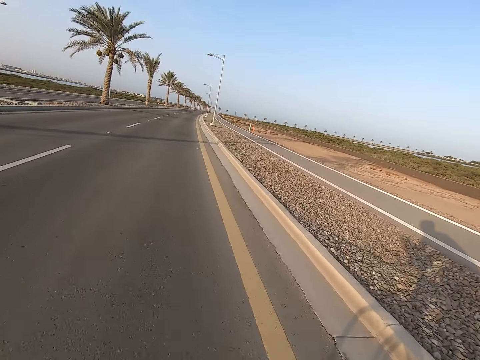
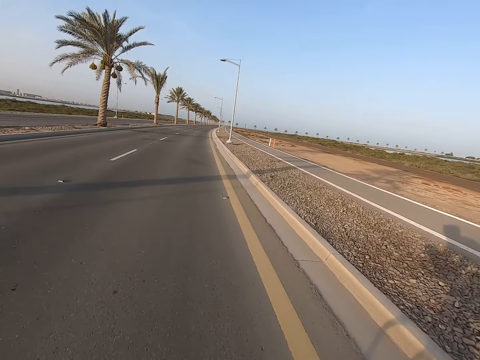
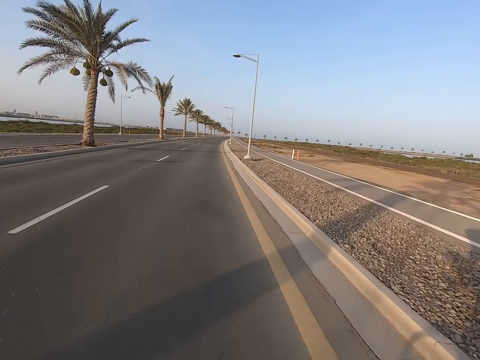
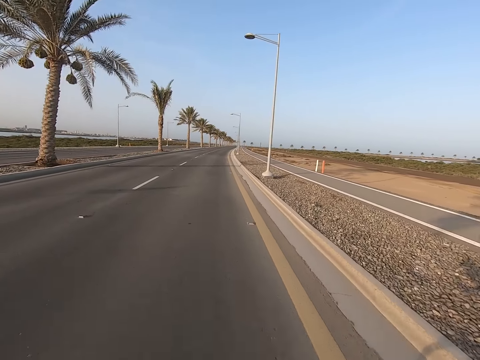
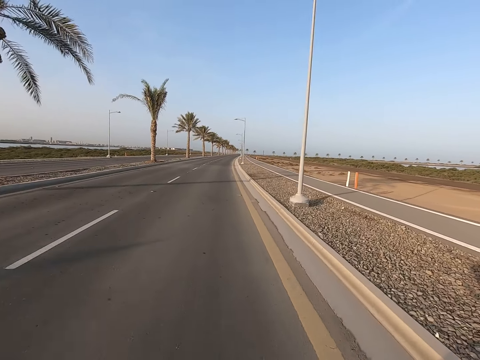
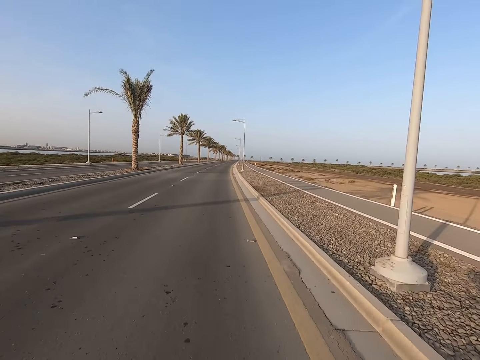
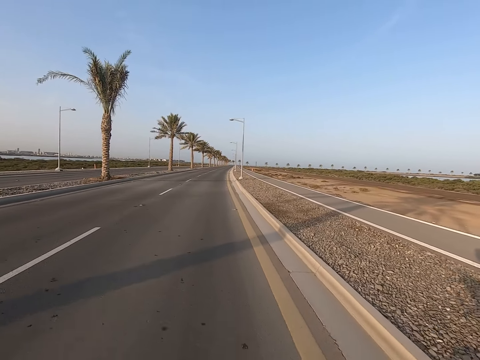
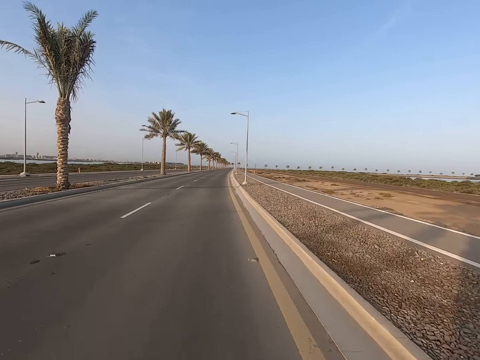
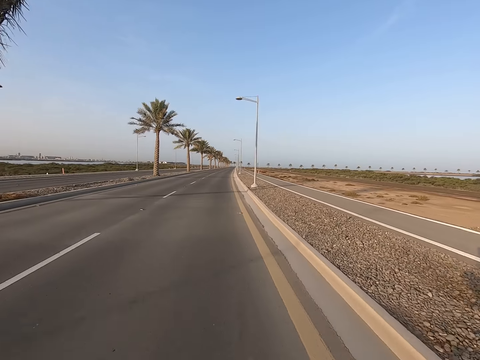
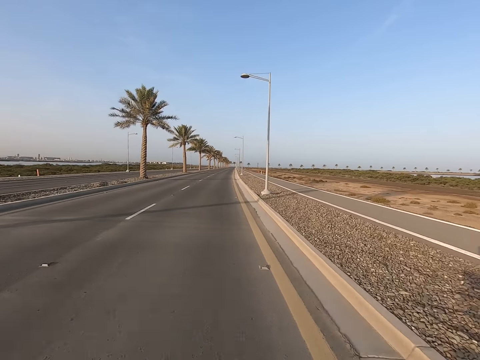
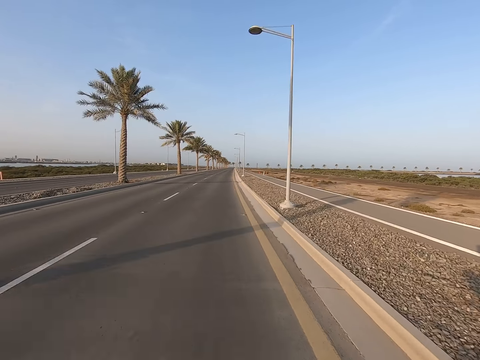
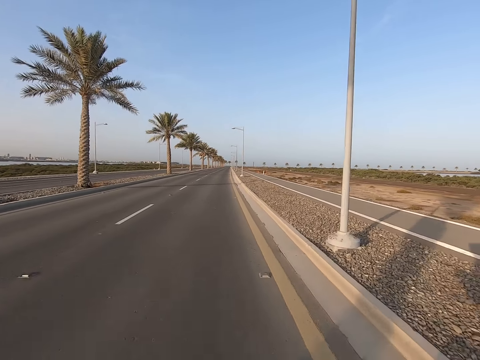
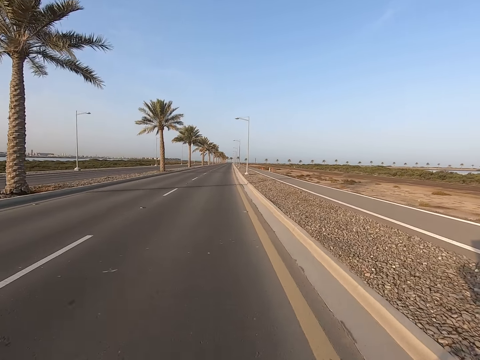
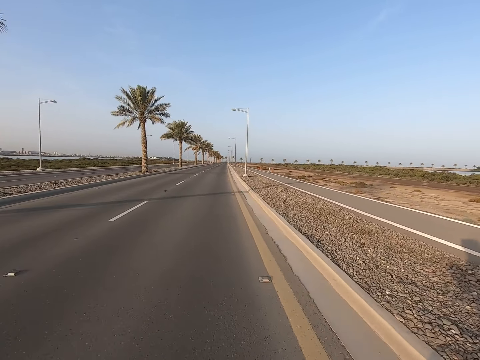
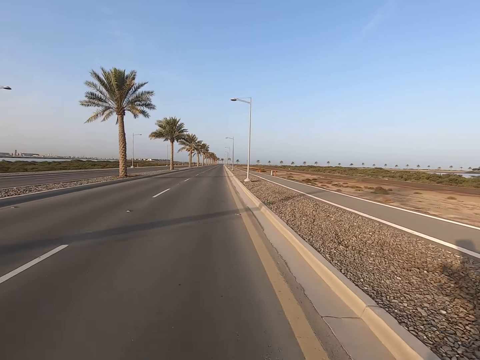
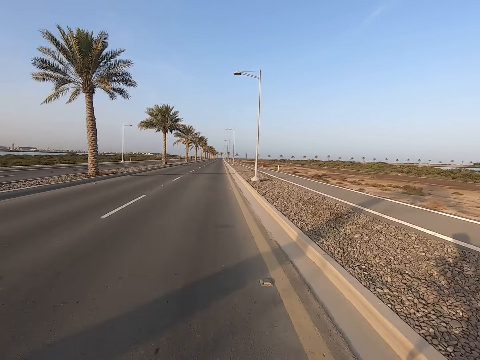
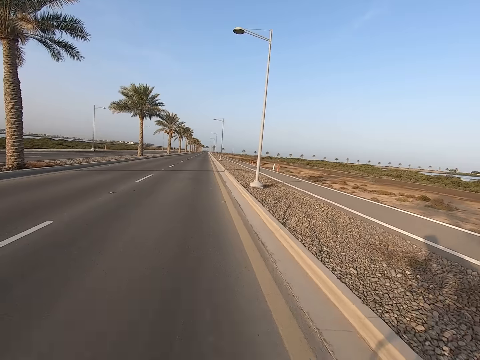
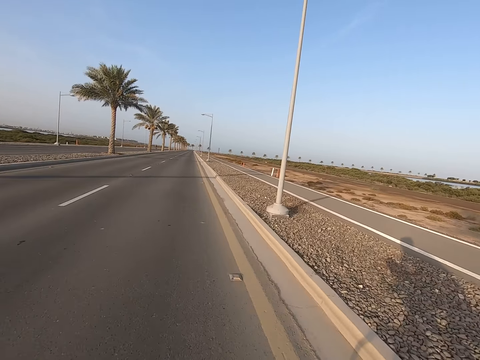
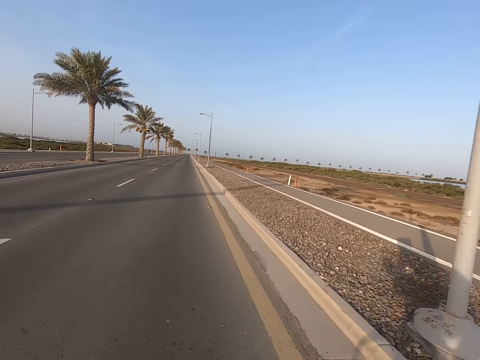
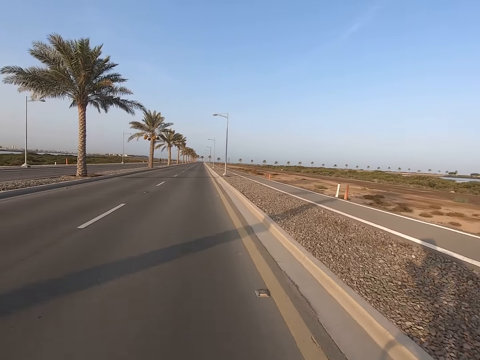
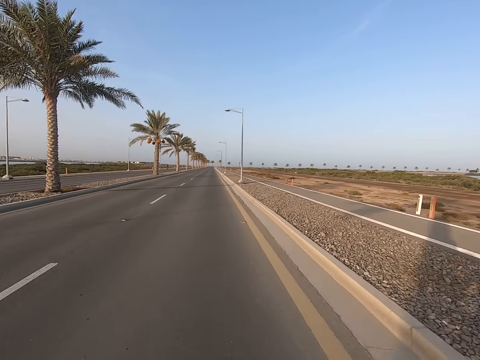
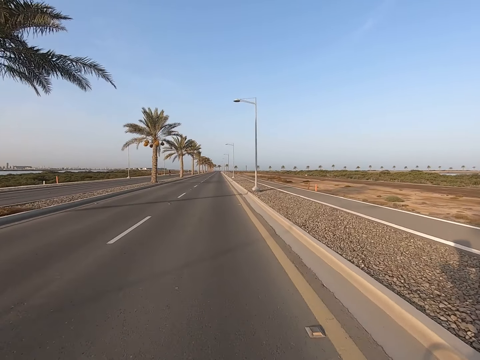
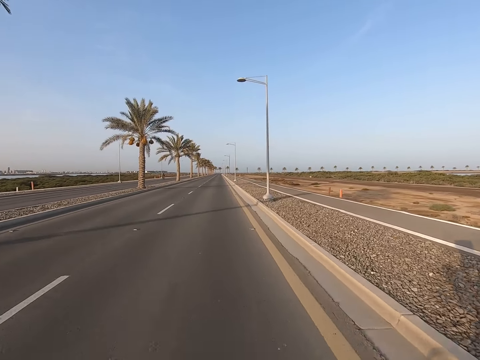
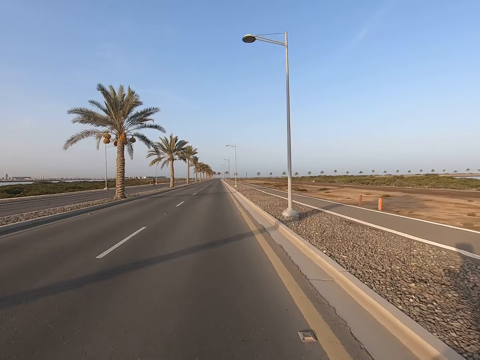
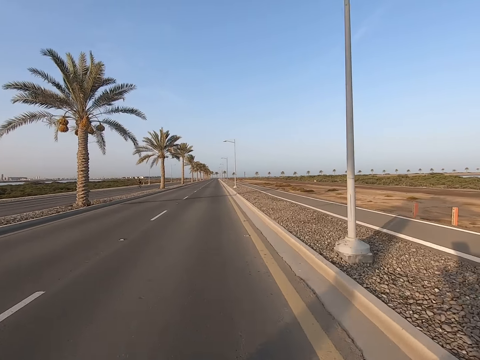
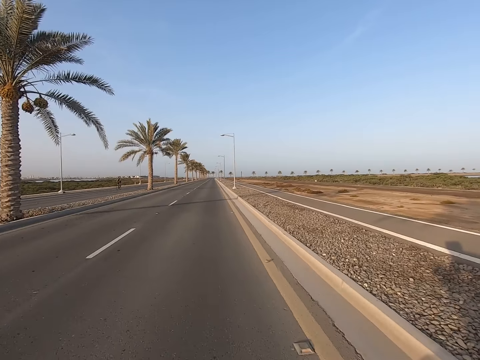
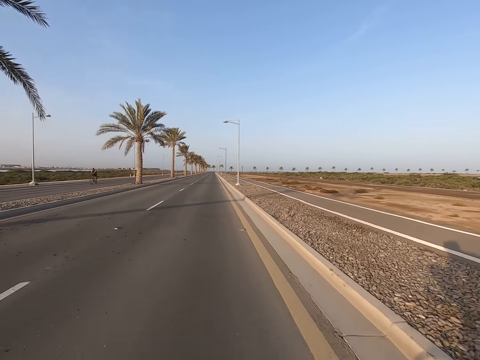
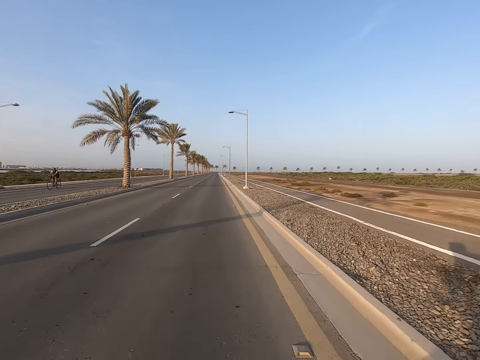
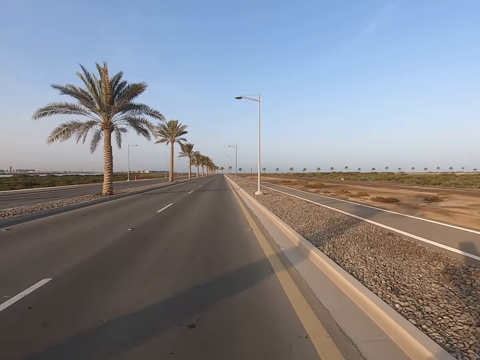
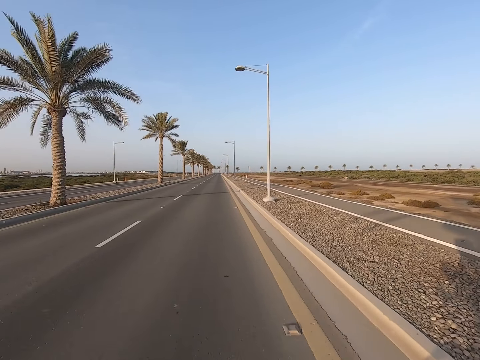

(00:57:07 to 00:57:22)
The camera wearer looks at the shadow of the bicycle on the road. They look at the streetlights on the roadside. They look at the palm trees on the roadside.

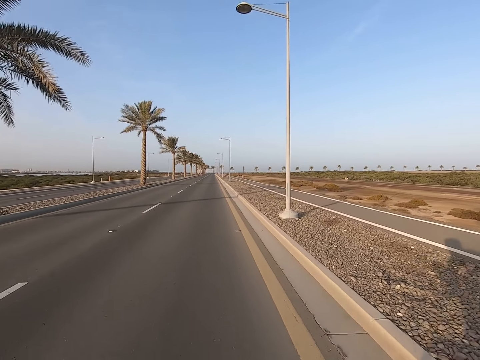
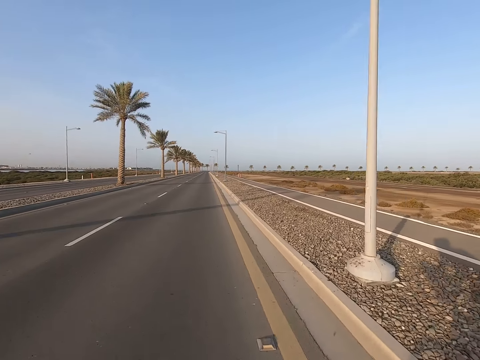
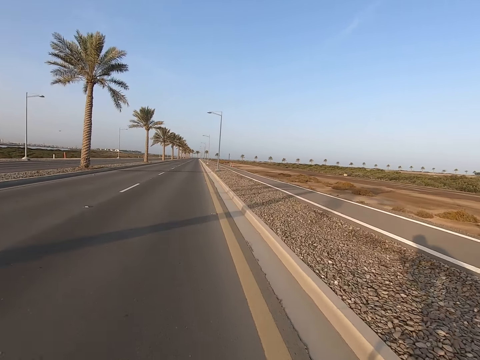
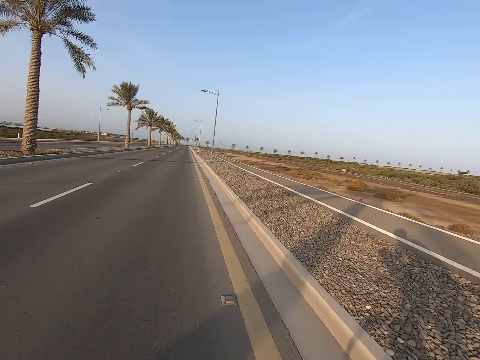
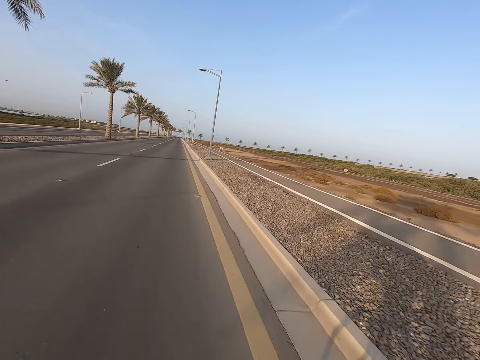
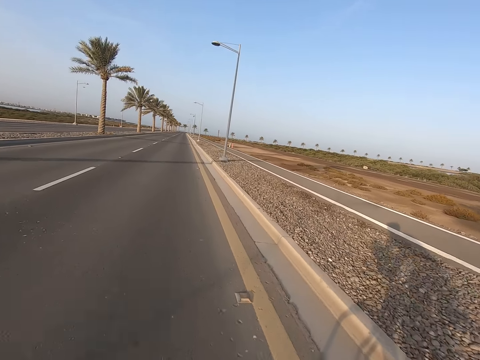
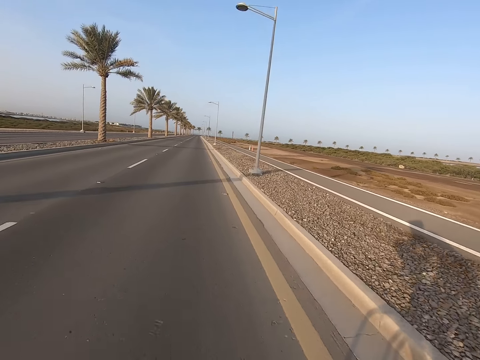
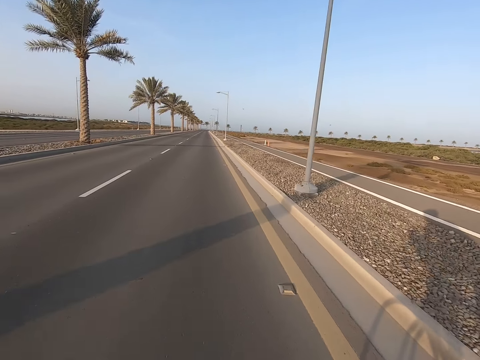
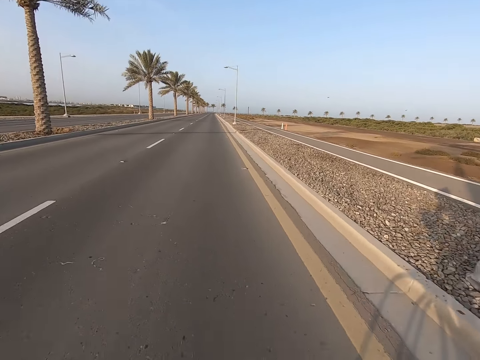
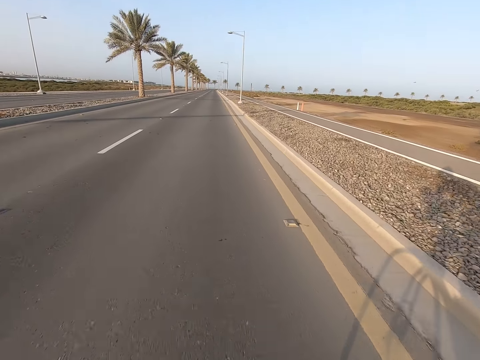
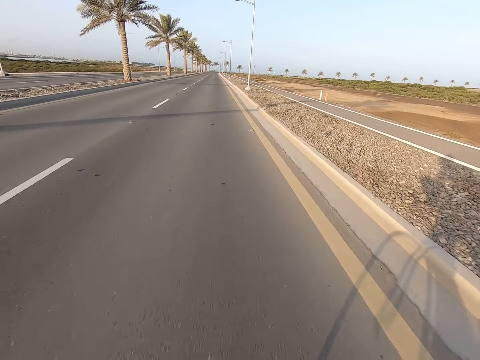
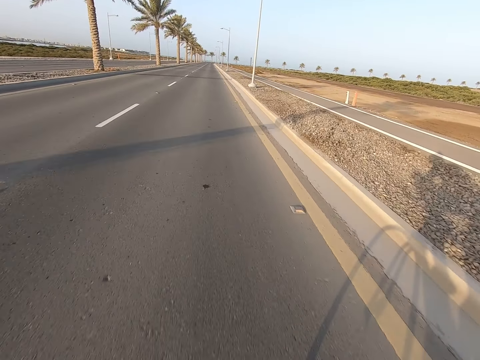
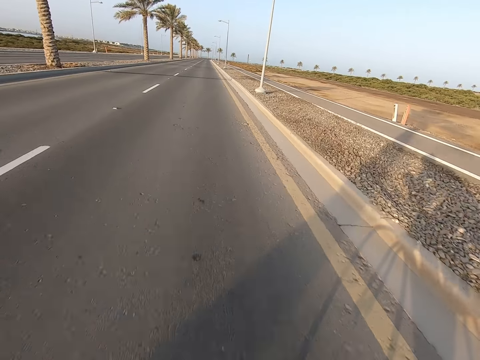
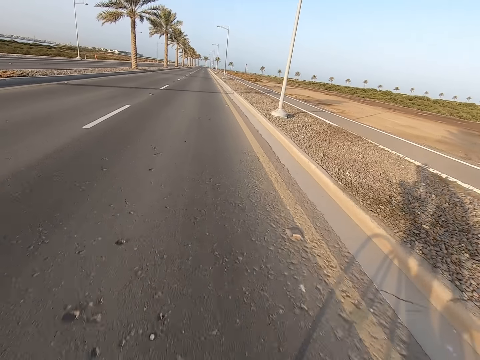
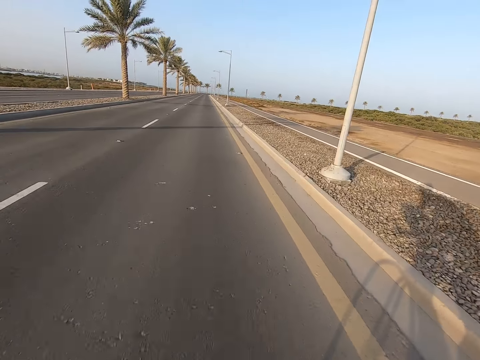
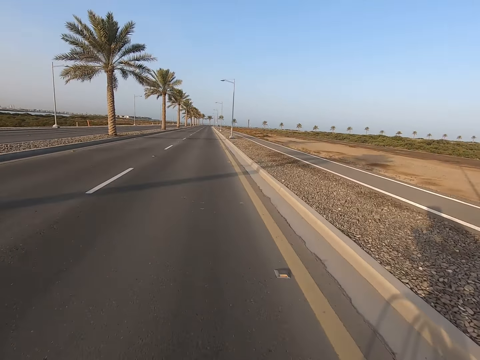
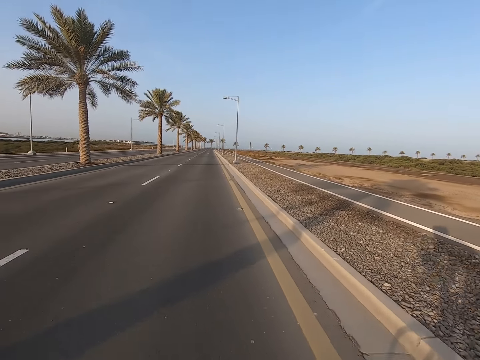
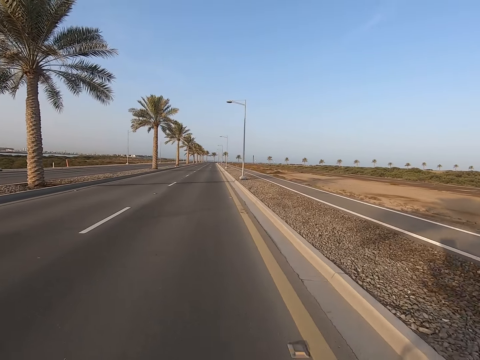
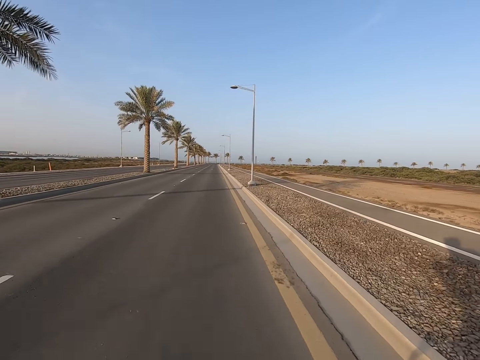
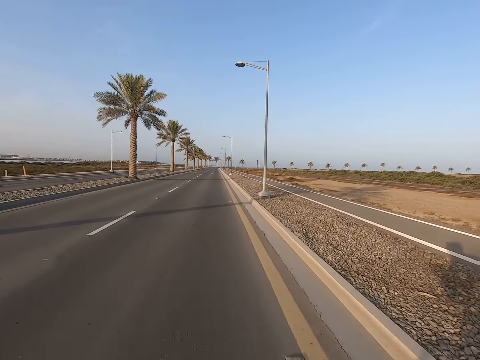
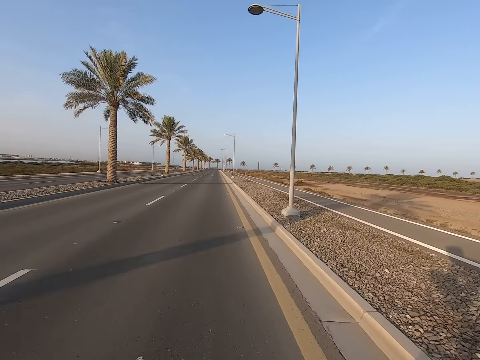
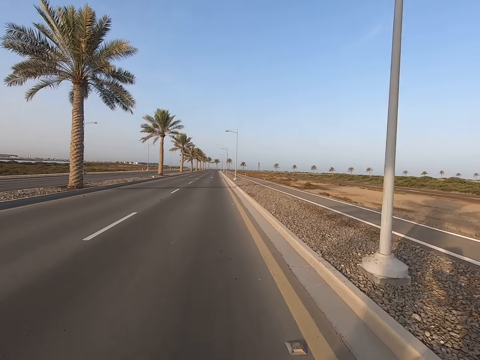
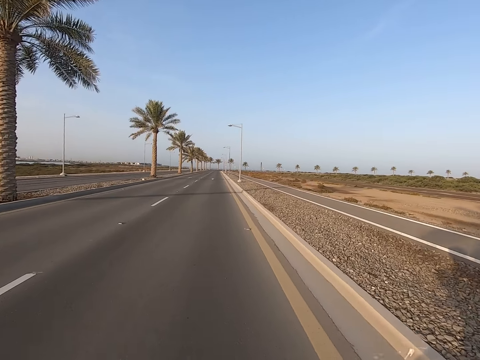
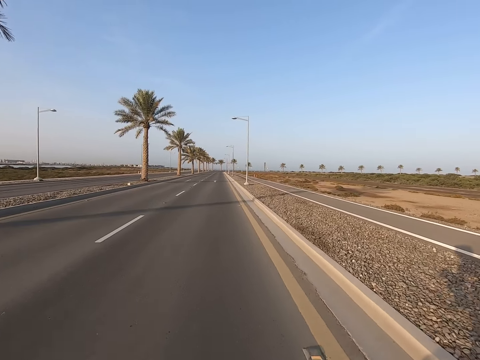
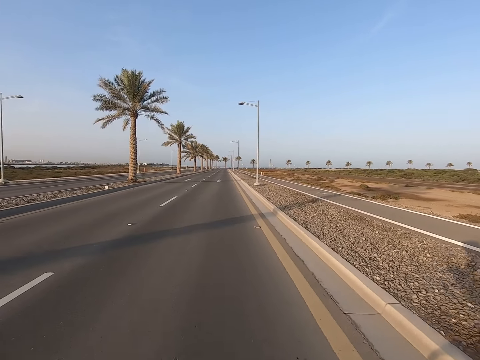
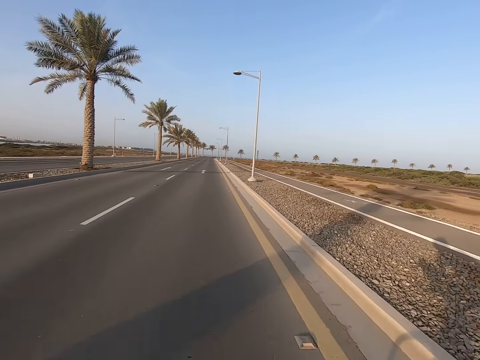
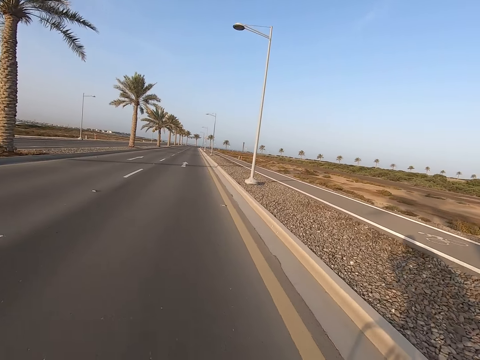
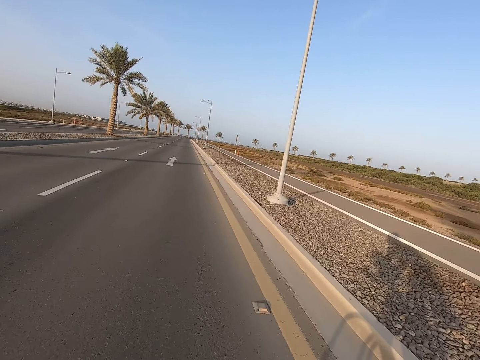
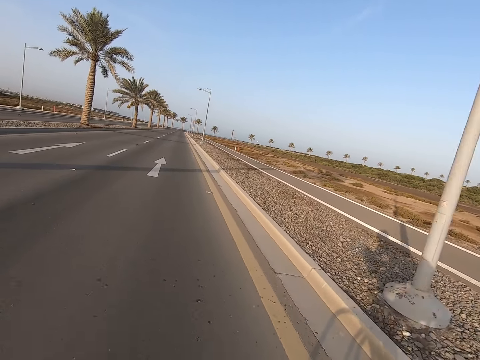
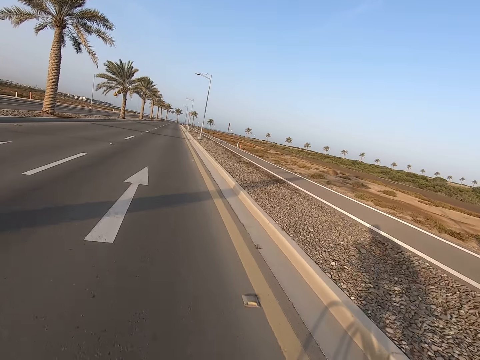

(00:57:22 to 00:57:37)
The camera wearer looks at the shadow of the bicycle on the road. They look at the shadow of the palm tree on the road.
